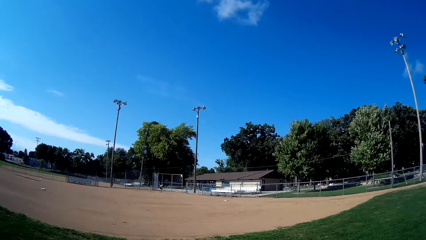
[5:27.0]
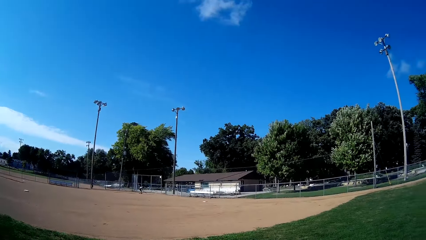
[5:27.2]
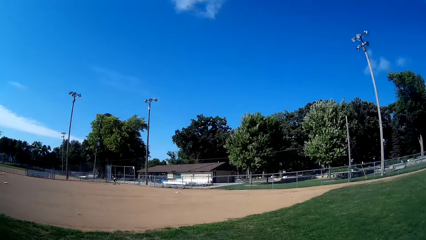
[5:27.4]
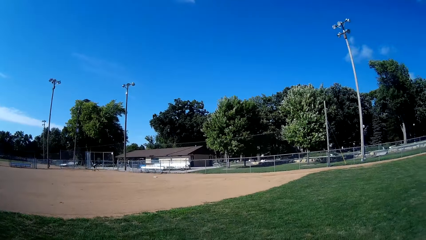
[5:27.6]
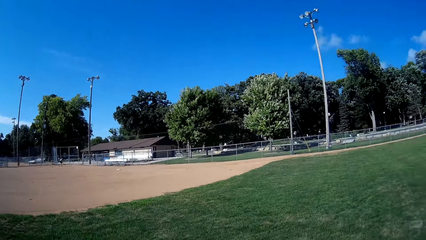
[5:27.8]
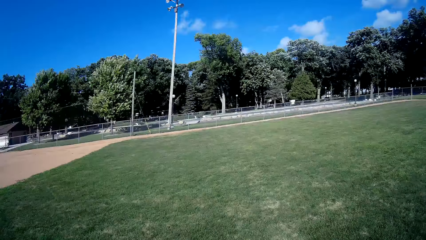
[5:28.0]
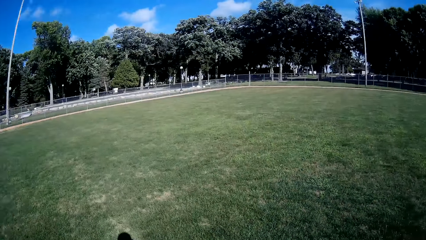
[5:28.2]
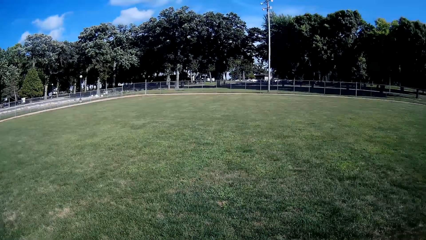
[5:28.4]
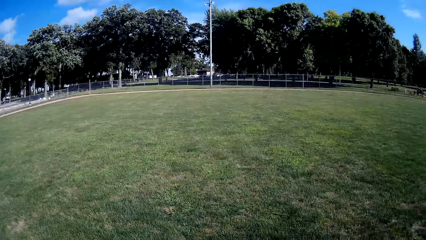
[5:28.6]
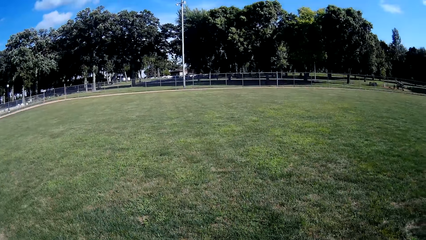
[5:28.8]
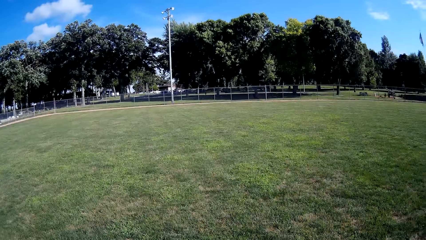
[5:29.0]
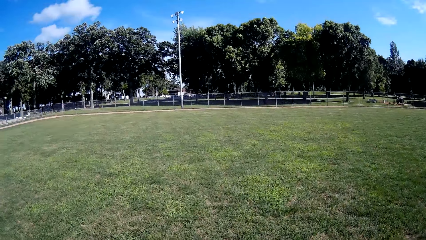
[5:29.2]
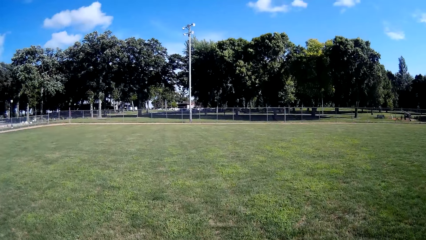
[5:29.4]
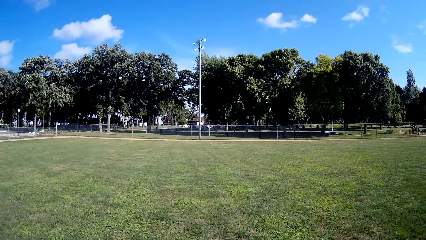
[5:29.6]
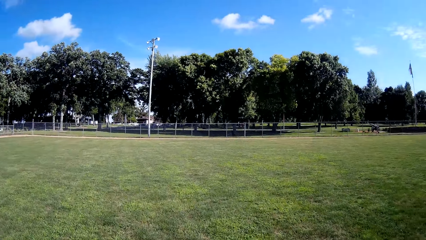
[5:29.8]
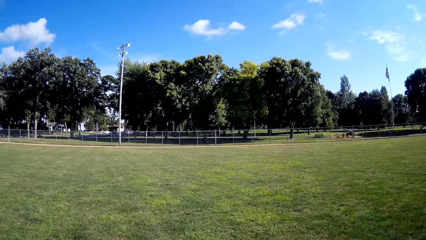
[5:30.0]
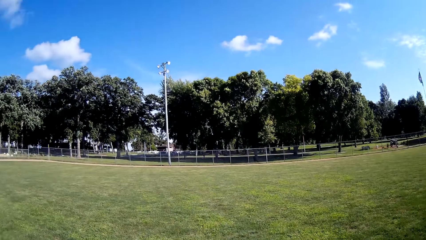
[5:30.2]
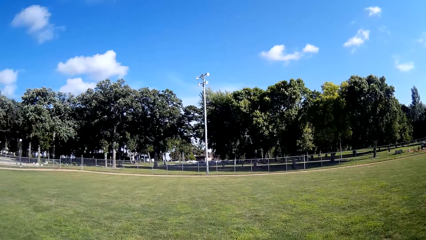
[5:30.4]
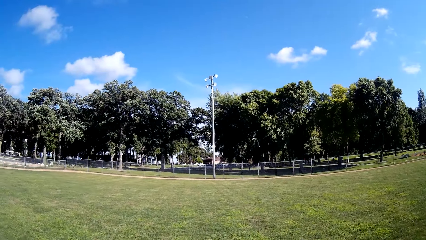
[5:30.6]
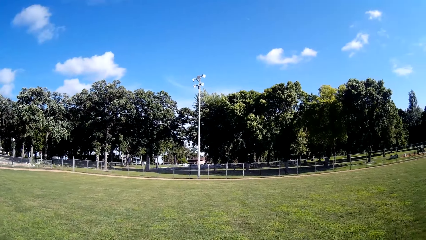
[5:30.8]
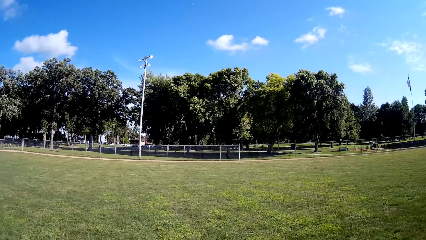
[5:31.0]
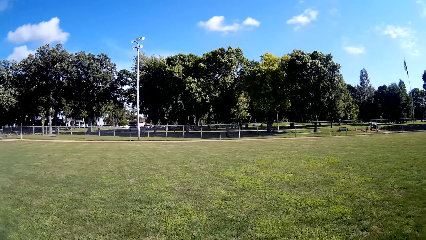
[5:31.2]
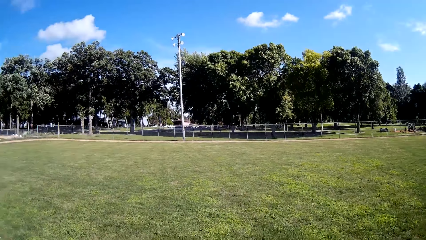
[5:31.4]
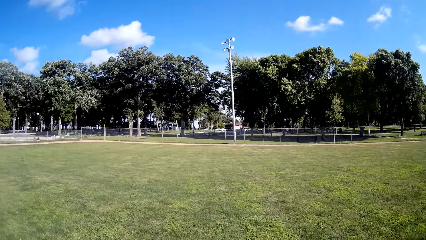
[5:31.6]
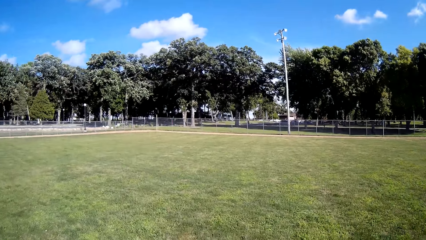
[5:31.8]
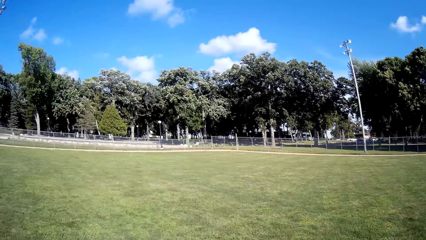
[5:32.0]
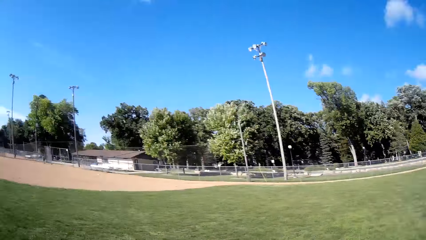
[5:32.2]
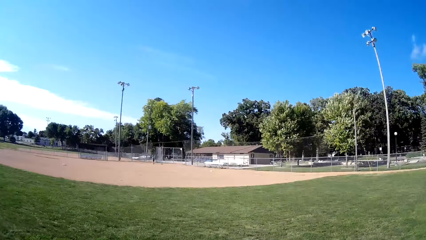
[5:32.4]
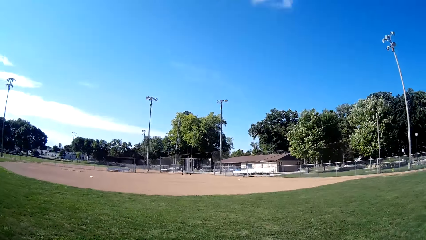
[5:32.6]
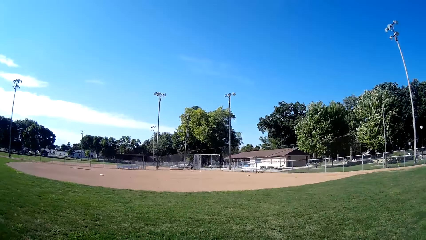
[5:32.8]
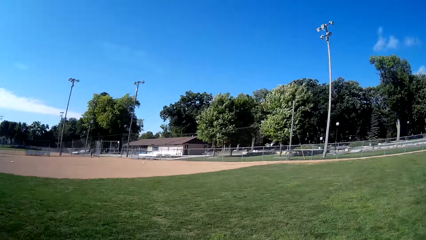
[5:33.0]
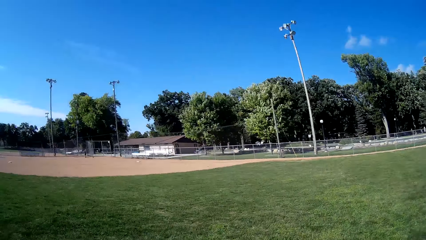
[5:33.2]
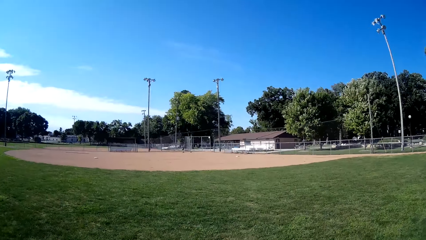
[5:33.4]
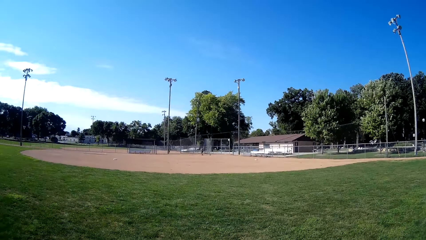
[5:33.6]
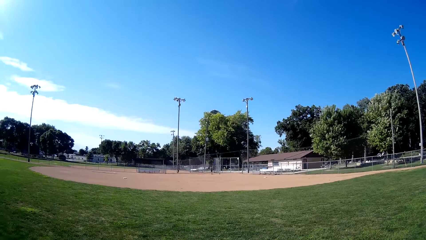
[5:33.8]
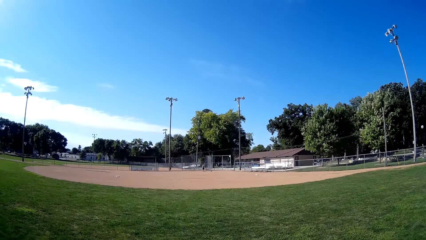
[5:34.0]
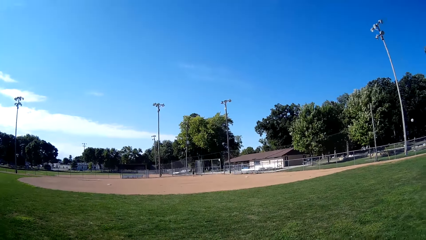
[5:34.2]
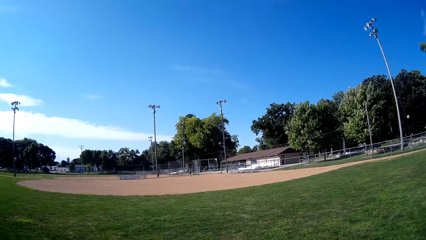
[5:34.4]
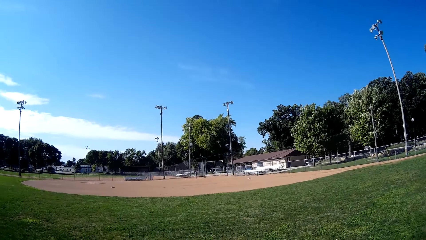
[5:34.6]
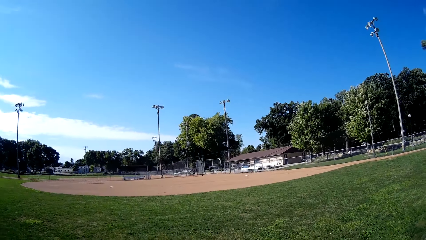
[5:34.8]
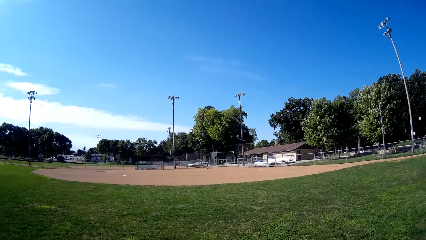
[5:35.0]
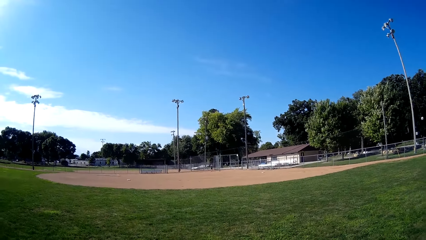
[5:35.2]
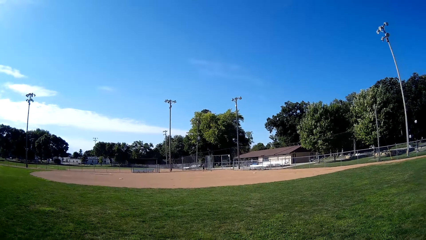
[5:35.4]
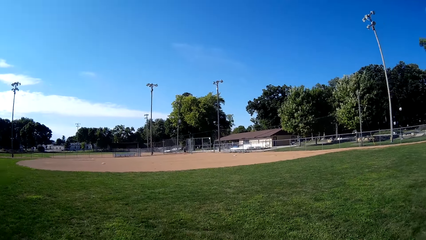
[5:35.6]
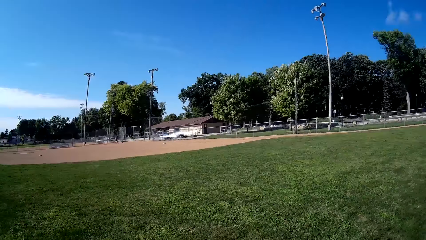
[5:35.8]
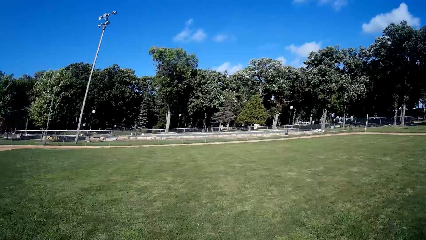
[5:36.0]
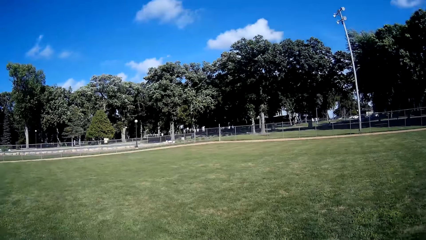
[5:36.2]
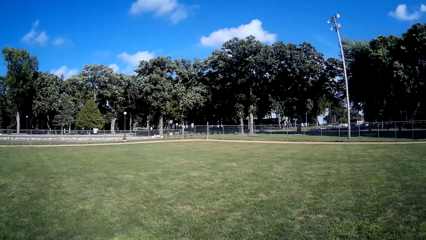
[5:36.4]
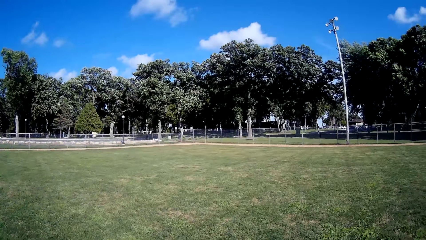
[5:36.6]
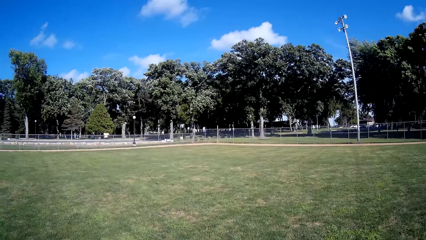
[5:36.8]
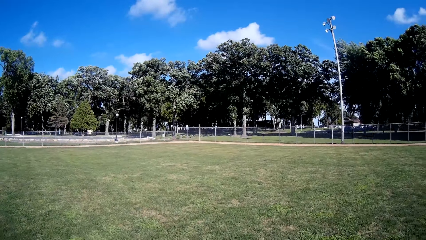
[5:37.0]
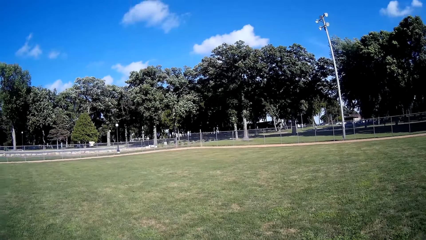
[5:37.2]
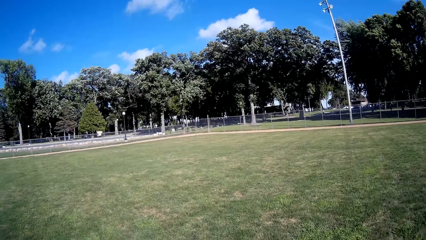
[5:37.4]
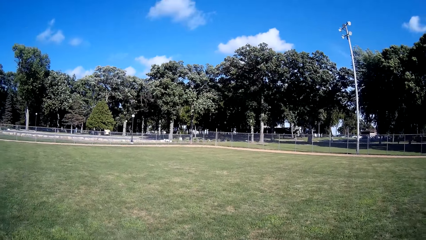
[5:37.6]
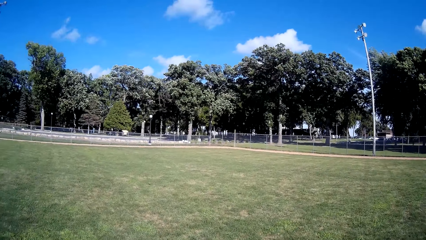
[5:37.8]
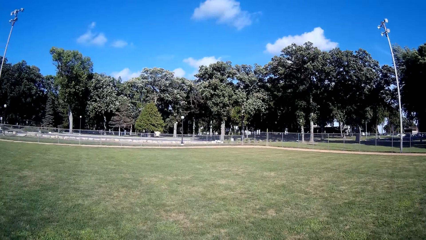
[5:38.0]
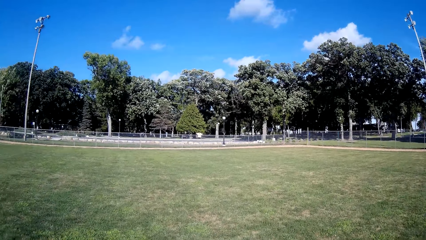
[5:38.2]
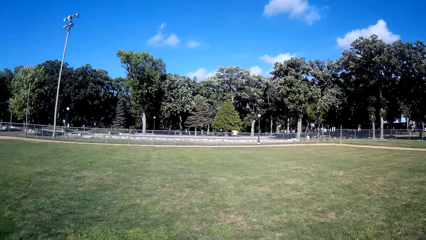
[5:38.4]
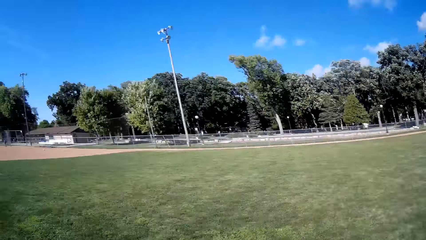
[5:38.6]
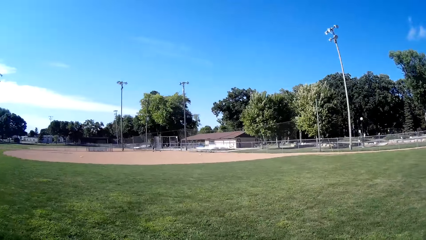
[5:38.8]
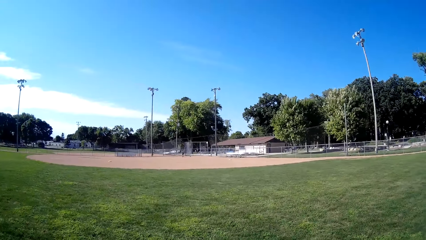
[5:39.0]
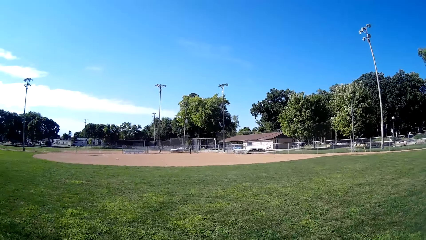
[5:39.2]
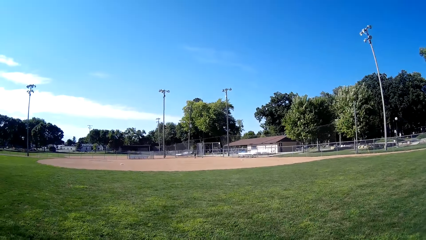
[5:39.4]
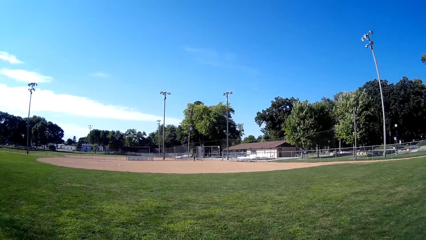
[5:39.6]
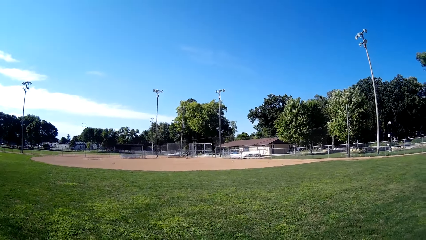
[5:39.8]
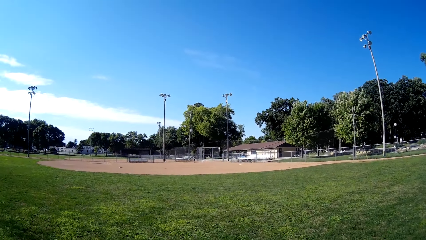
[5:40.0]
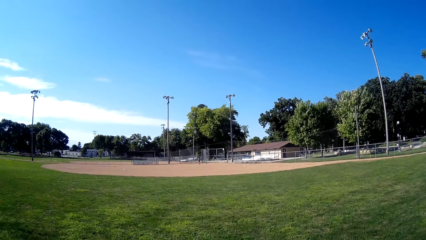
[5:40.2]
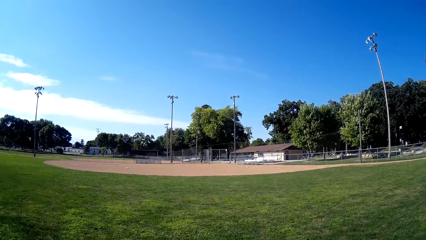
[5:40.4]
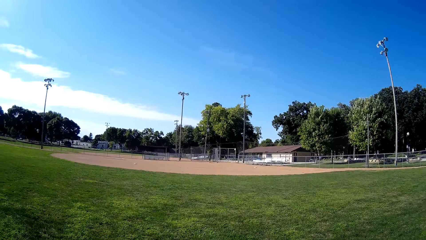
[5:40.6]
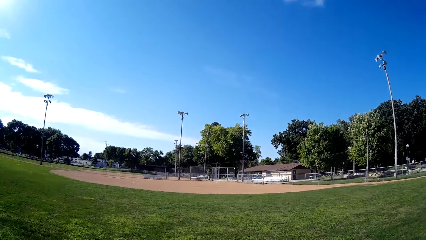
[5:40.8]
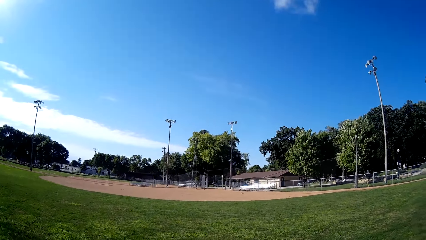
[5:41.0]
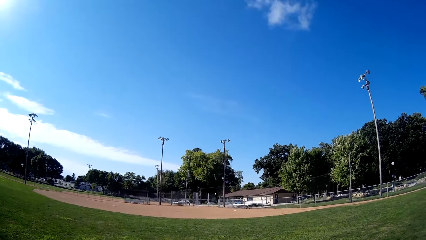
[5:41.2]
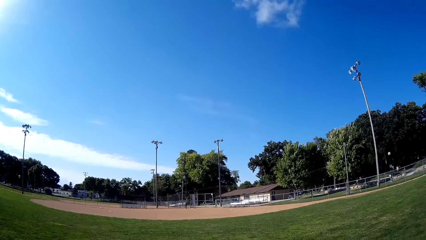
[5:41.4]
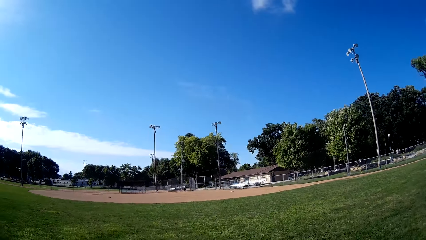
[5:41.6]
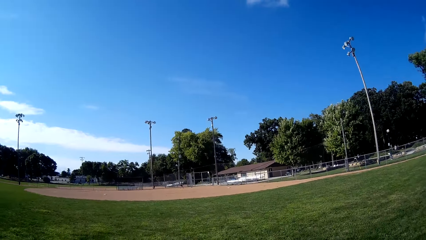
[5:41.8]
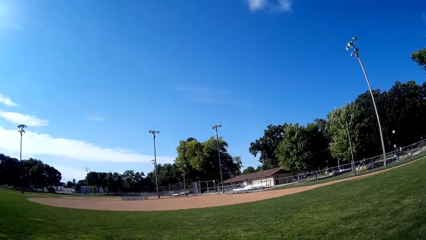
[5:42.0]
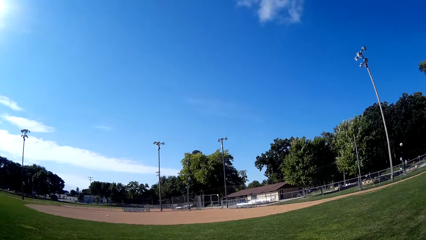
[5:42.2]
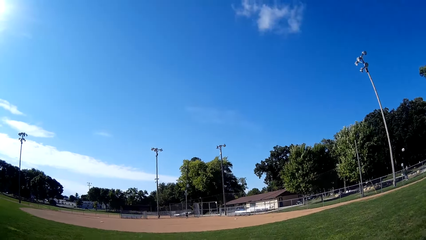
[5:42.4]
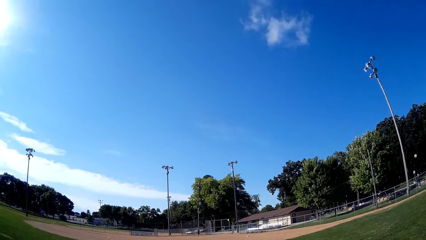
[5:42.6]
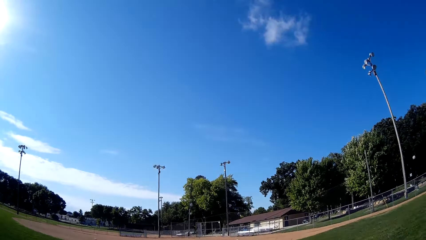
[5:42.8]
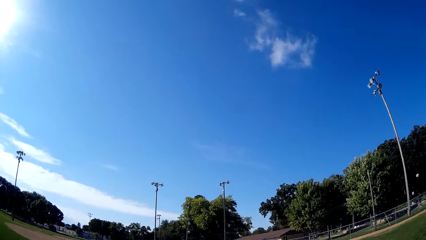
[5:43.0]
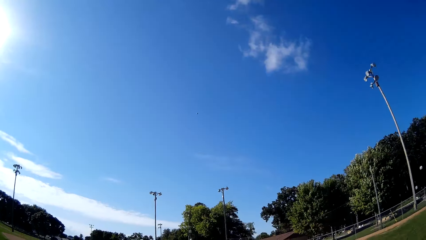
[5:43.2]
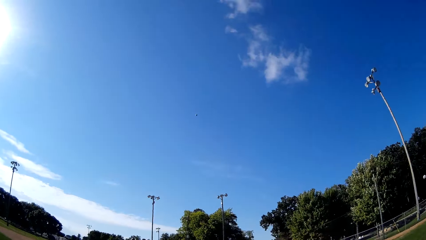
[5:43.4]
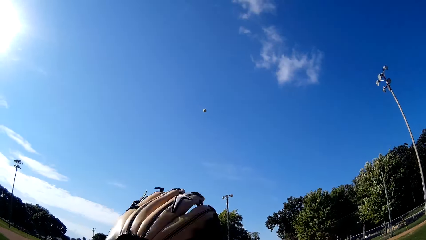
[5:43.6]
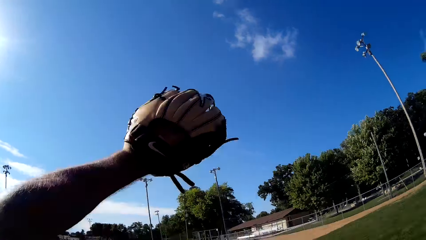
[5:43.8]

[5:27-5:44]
The camera wearer walks around the baseball field. A man walks on the baseball field. The camera wearer walks around the baseball field. The man walks on the baseball field.
